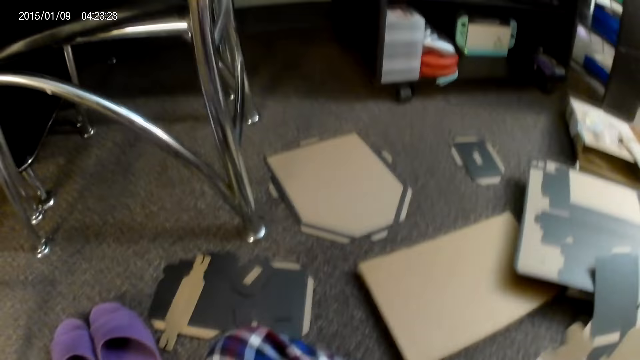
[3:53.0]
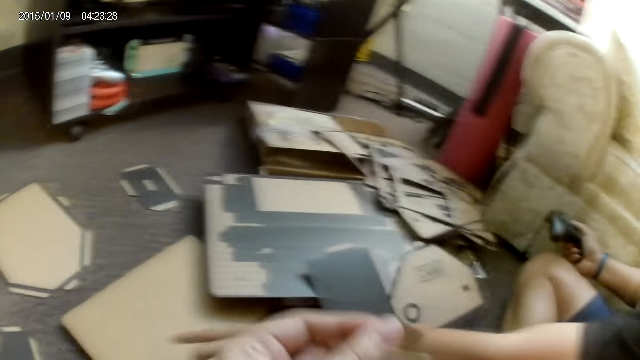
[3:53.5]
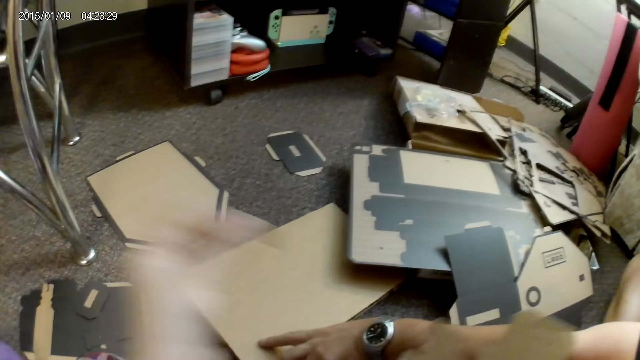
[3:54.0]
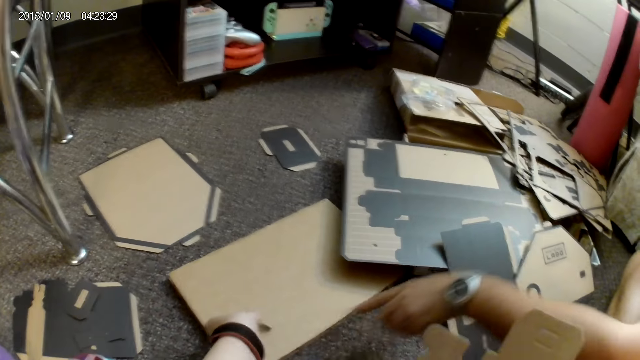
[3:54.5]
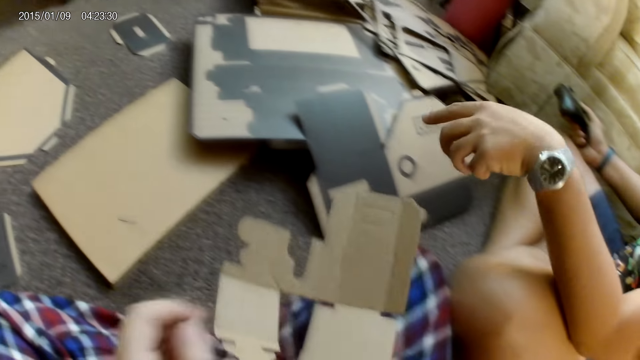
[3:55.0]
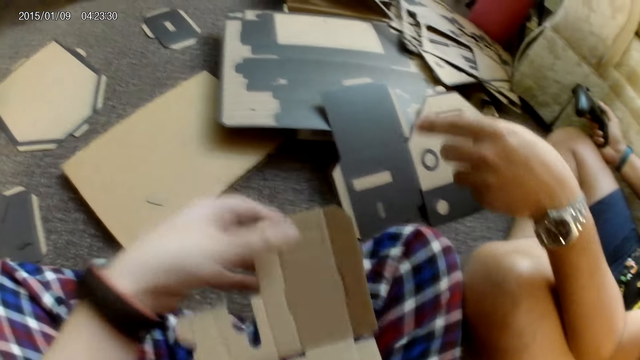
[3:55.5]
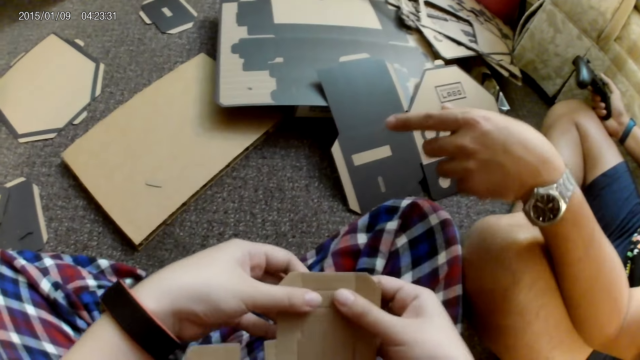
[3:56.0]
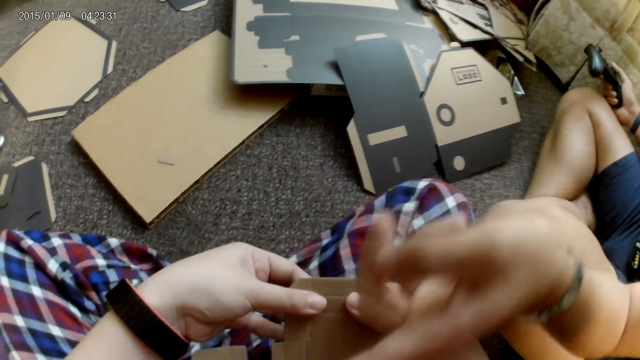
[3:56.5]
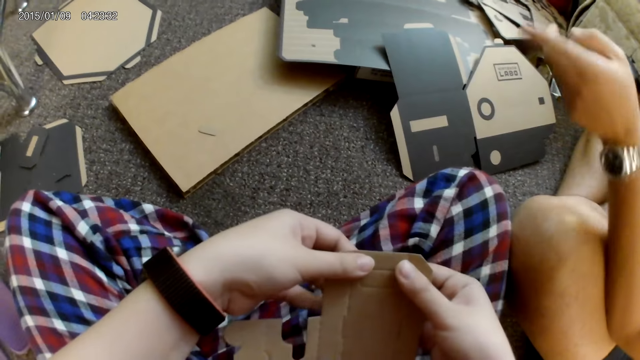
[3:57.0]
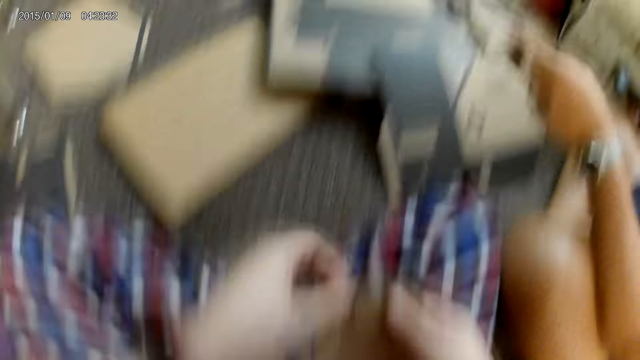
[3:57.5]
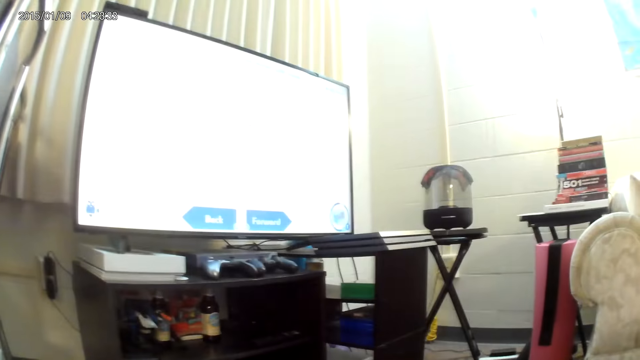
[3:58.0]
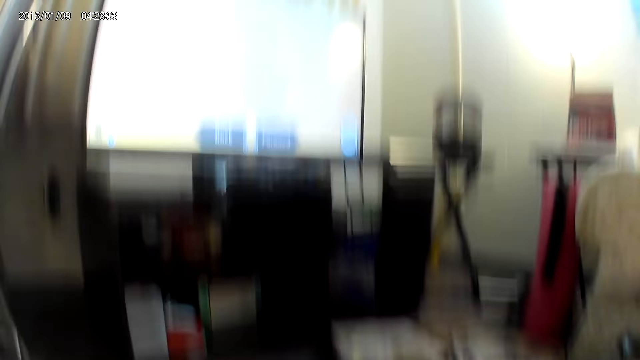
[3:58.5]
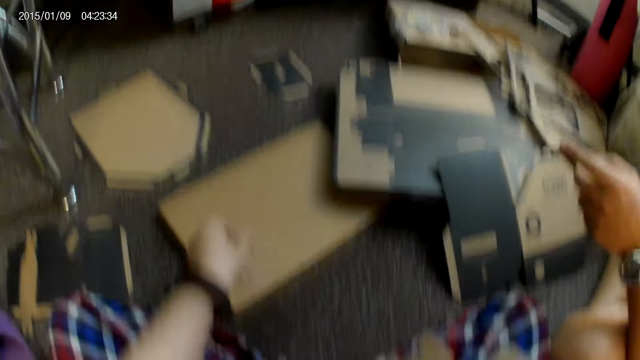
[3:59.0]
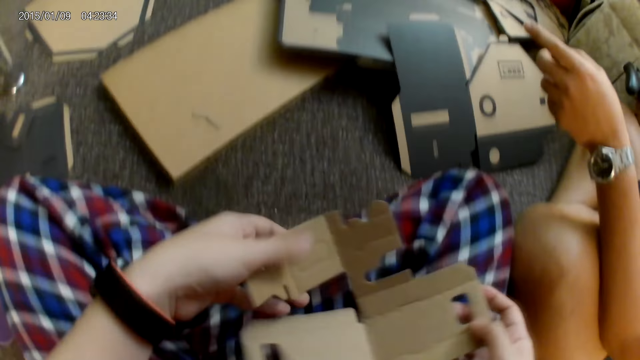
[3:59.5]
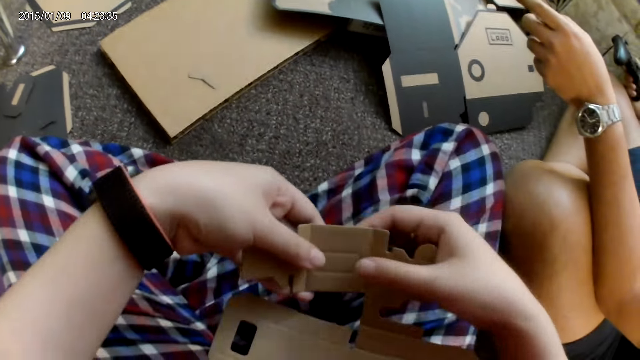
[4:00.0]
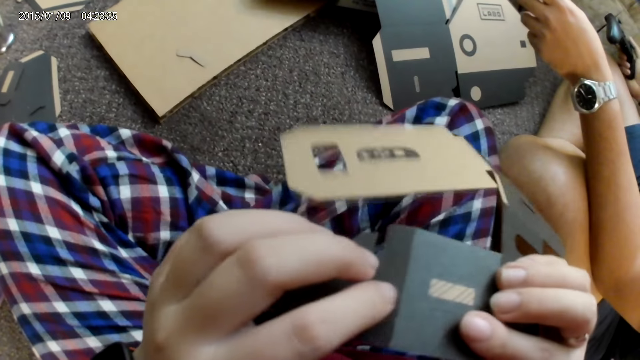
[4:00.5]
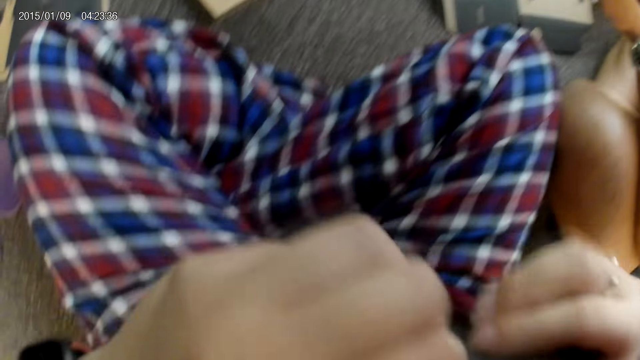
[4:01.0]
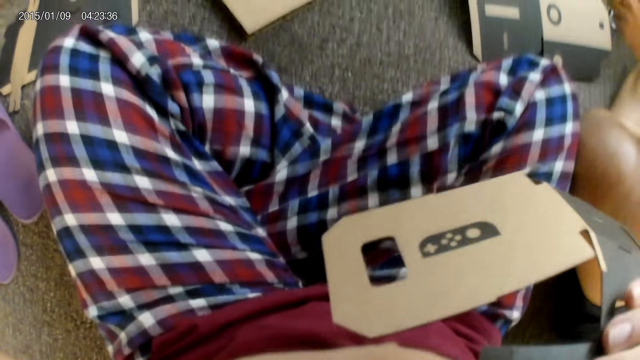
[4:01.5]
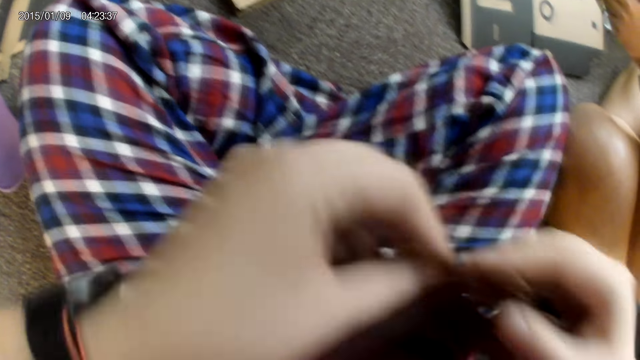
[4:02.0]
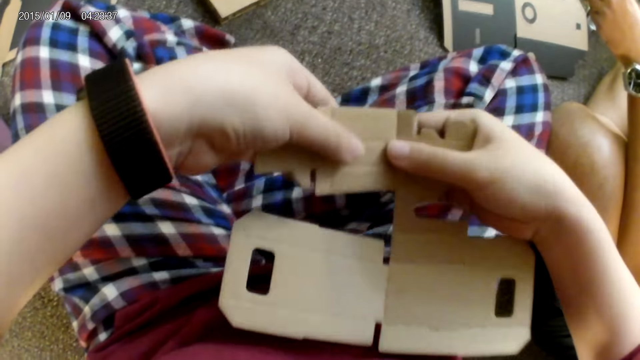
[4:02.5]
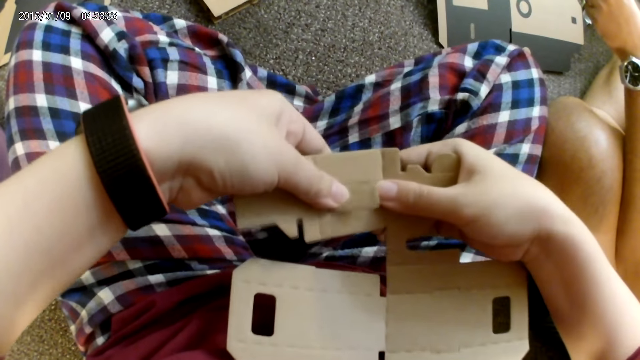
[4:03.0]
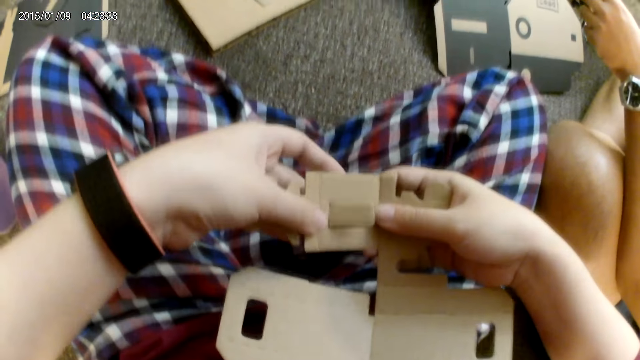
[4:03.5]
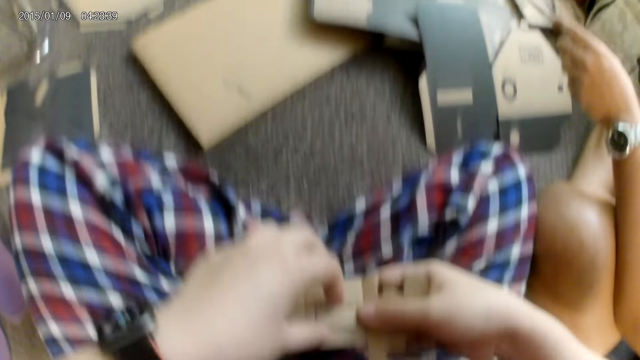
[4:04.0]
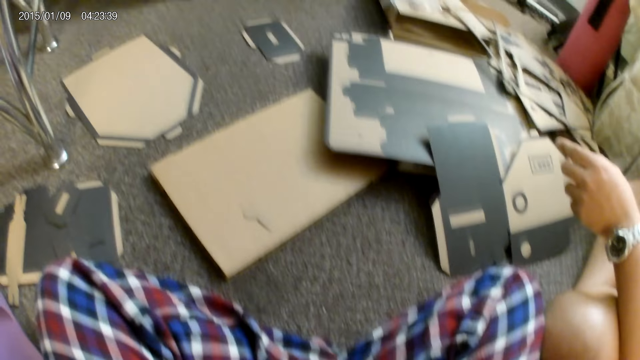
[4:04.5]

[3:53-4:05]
A man points to the cardbox. The camera wearer places the cardboard piece on the floor with her left hand. The man points at the cardbox. The camera wearer tears the cardbox into shape. She presses a part of the cardboard piece with both hands. She places the cardboard piece on the floor with her left hand. She turns the cardbox. She tears the cardbox into shape. She presses a part of the cardboard piece with both hands.

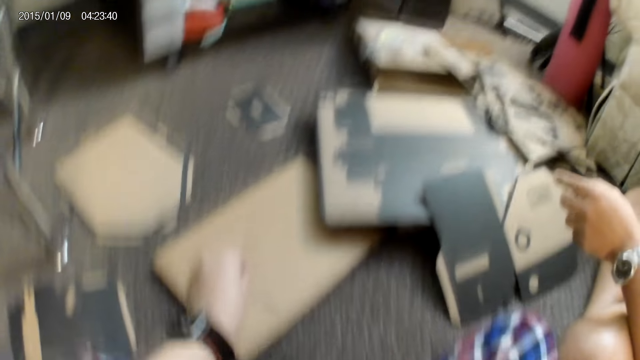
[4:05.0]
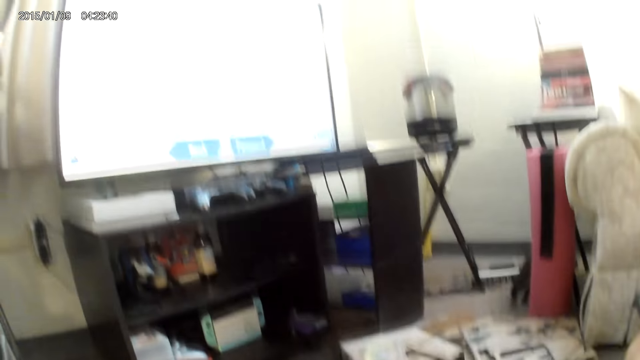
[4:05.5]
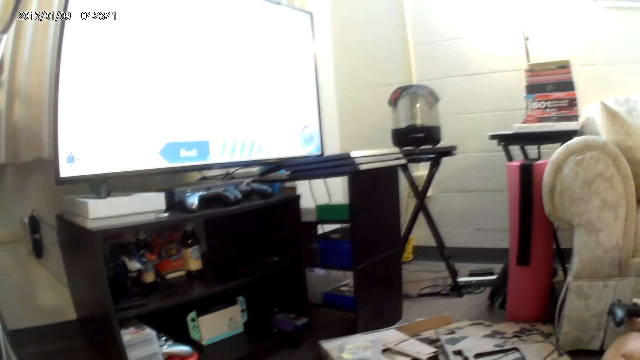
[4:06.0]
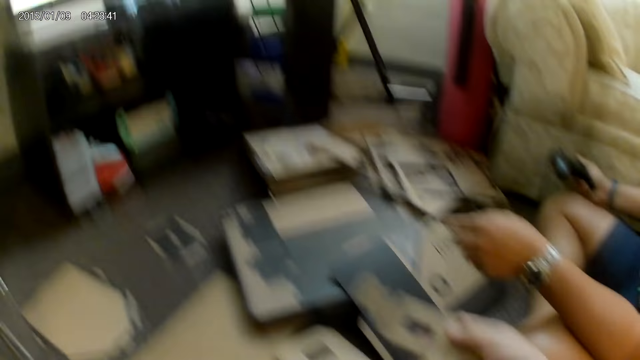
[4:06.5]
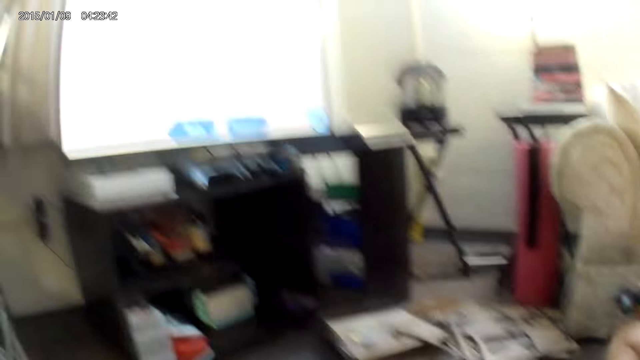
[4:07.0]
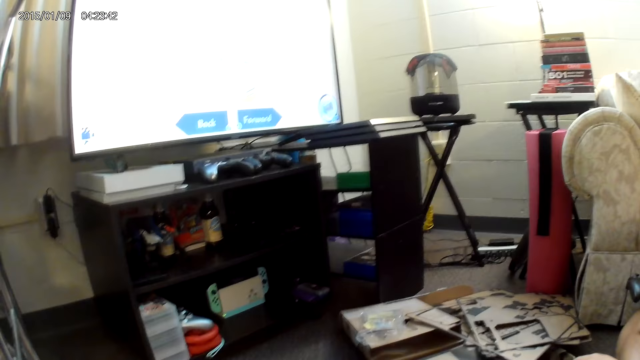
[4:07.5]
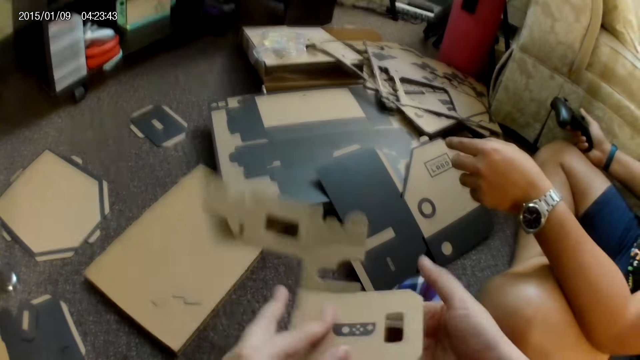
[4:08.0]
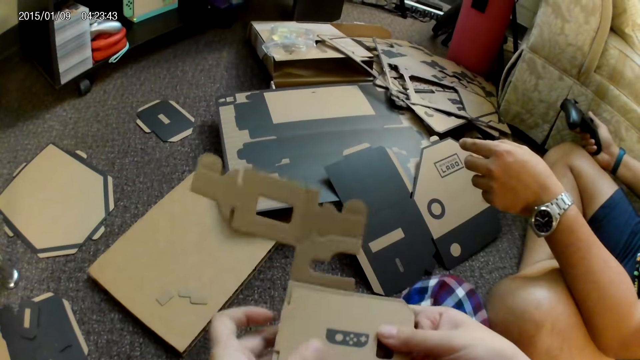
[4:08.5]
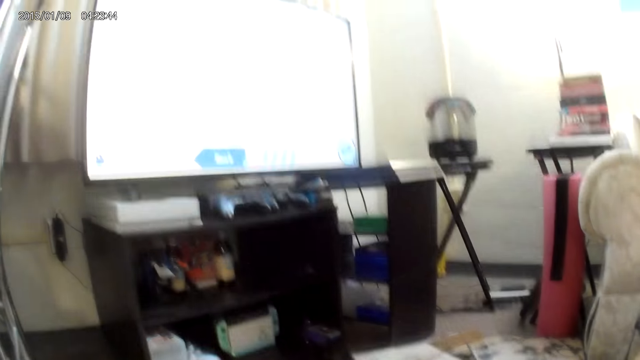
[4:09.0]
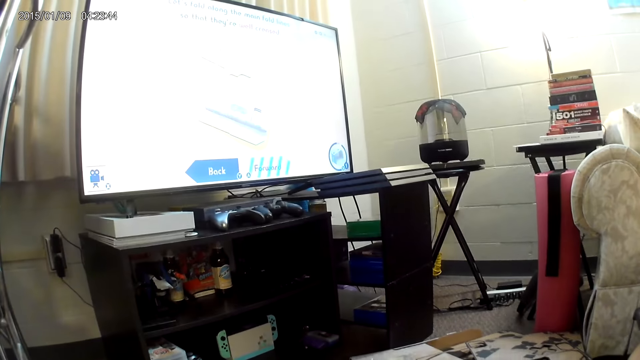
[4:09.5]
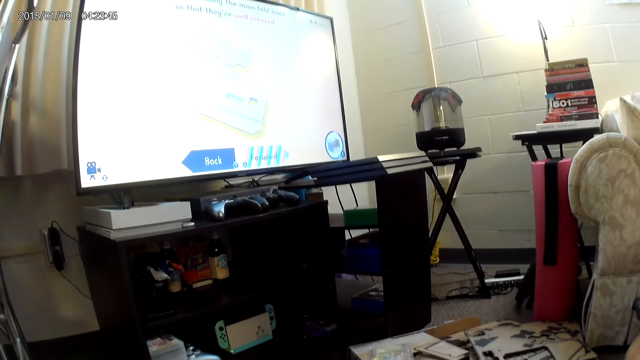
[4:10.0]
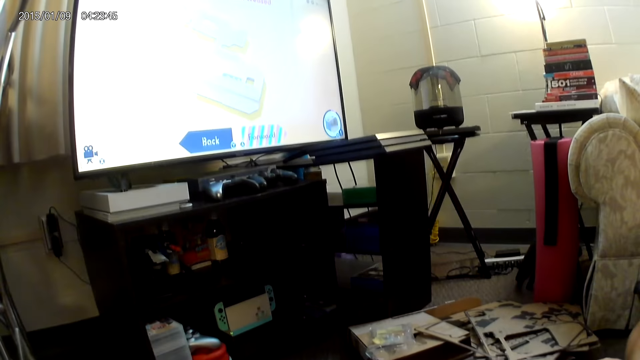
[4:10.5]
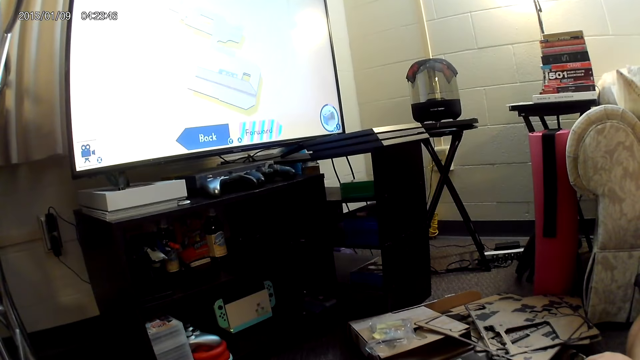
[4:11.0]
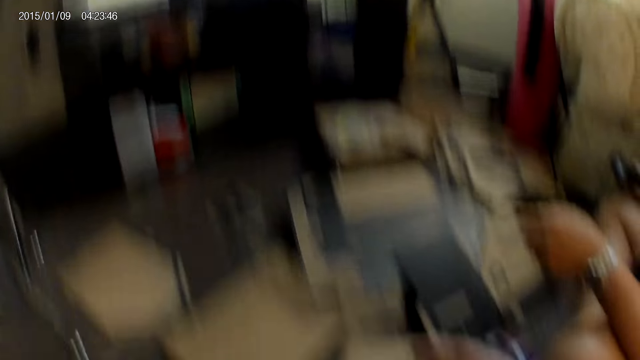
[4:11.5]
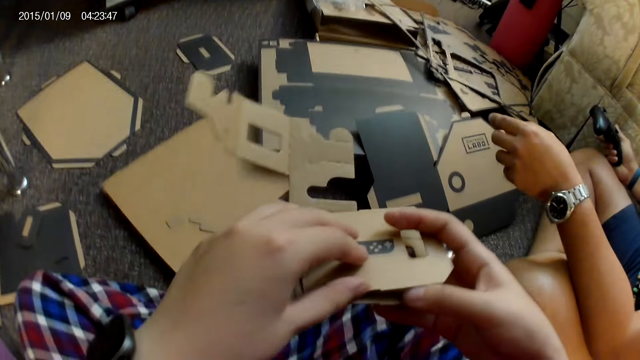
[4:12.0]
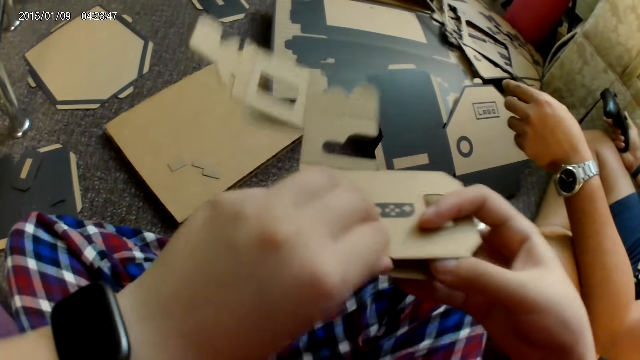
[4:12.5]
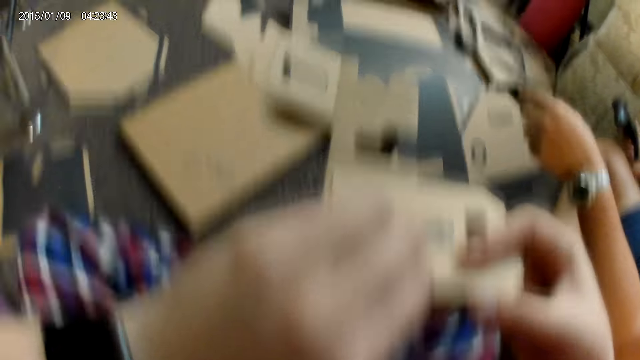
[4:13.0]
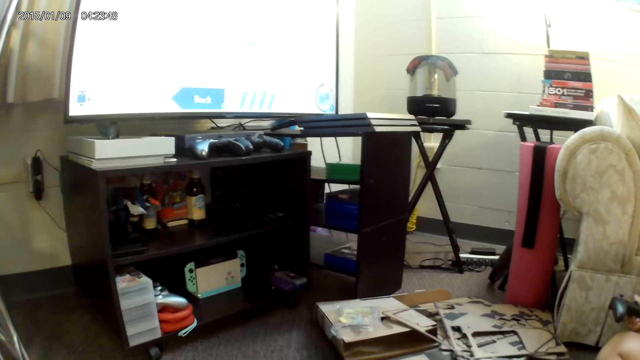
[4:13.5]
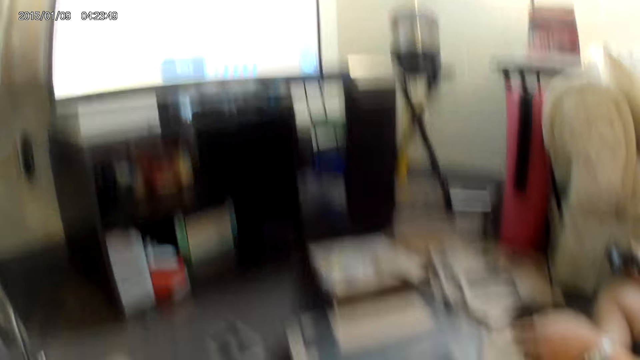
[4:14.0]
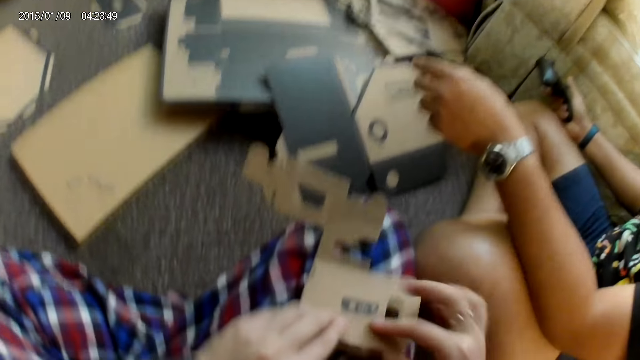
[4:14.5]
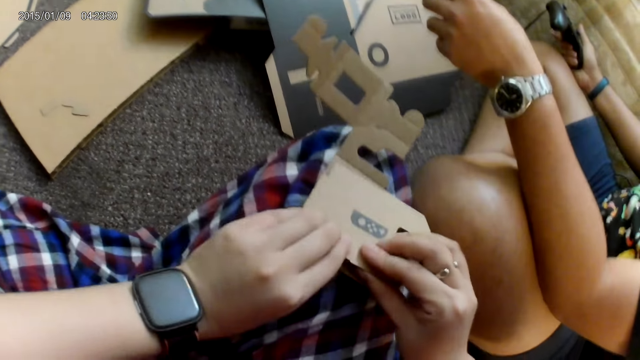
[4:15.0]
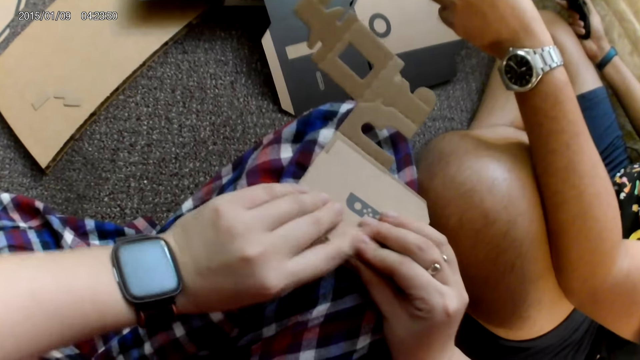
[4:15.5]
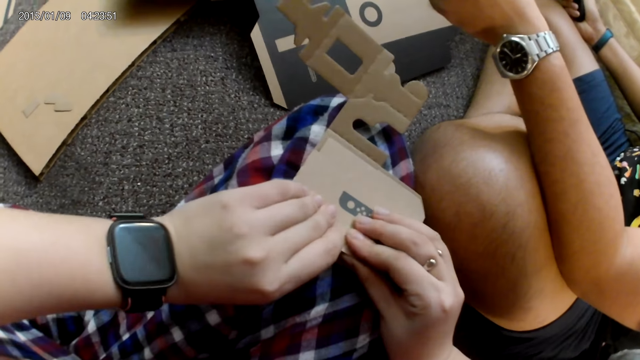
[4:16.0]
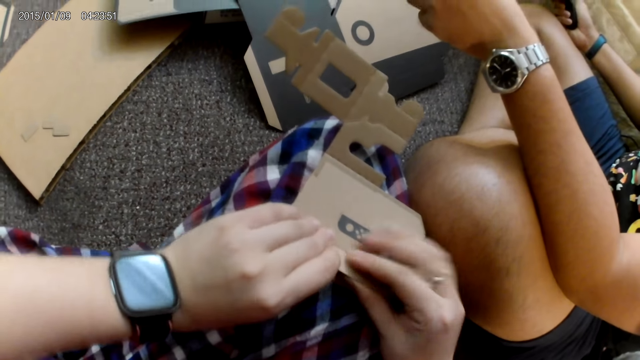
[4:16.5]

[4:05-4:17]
The camera wearer places the cardboard piece on the floor with her left hand. She holds the cardboard piece with her right hand. She holds the cardboard piece with both hands. She fixes the cardboard piece with both hands. She folds the cardbox. She fixes the cardboard piece with both hands again.
